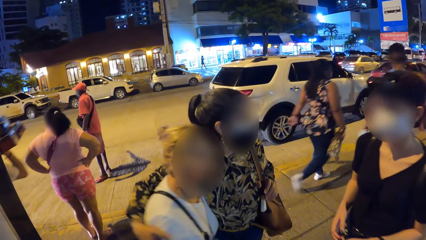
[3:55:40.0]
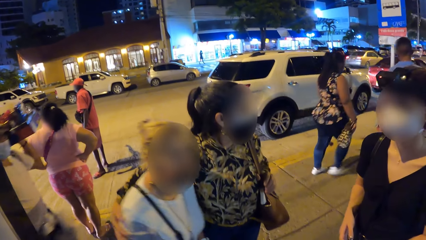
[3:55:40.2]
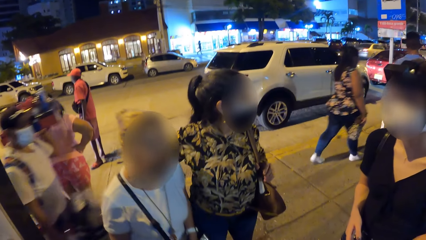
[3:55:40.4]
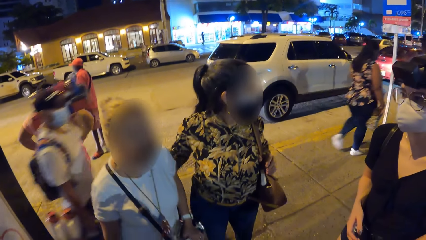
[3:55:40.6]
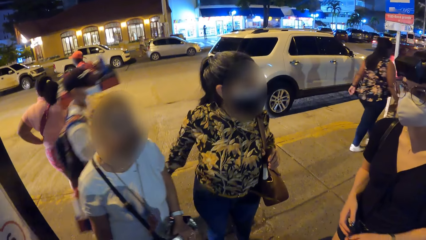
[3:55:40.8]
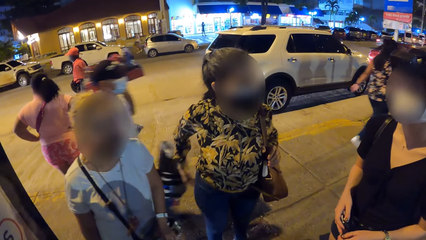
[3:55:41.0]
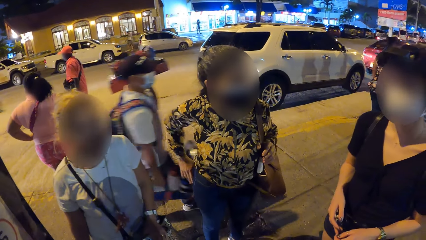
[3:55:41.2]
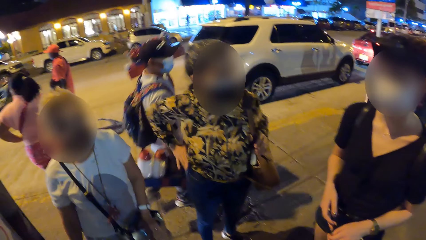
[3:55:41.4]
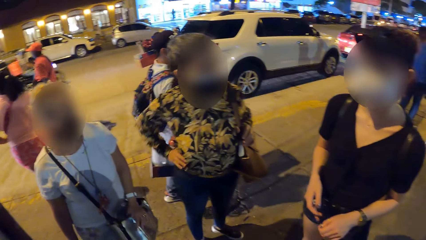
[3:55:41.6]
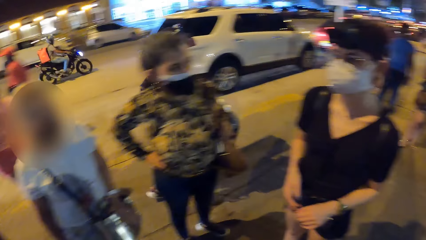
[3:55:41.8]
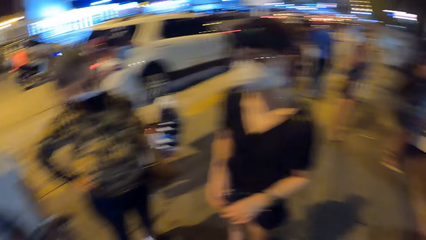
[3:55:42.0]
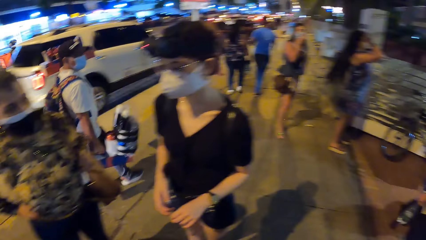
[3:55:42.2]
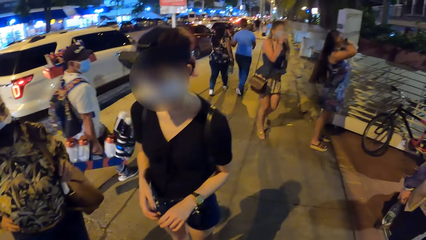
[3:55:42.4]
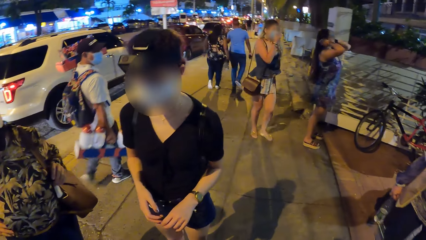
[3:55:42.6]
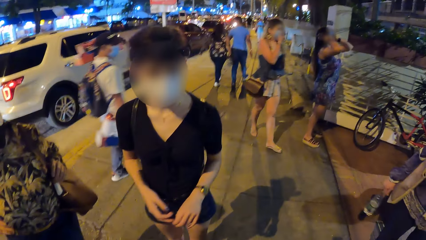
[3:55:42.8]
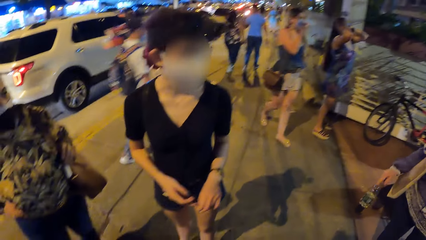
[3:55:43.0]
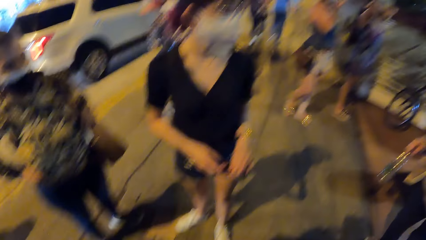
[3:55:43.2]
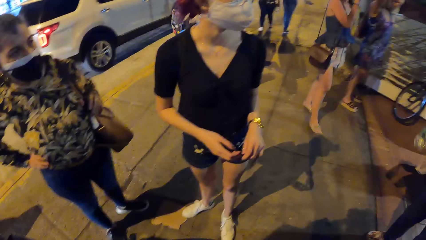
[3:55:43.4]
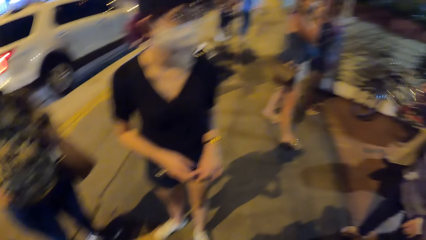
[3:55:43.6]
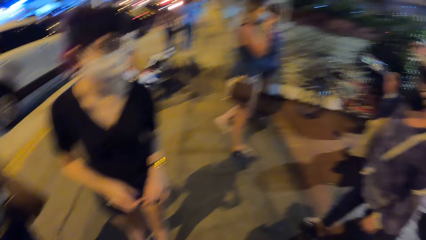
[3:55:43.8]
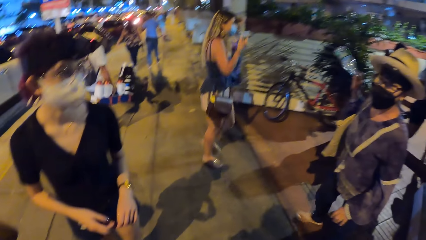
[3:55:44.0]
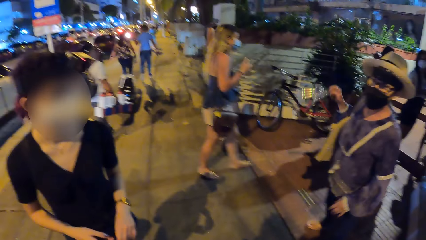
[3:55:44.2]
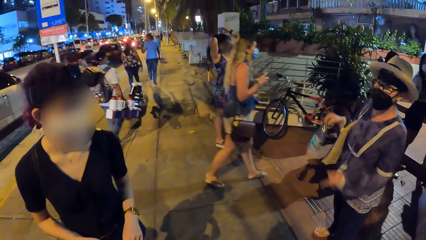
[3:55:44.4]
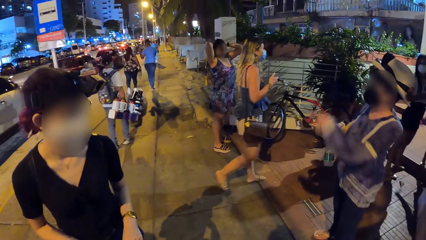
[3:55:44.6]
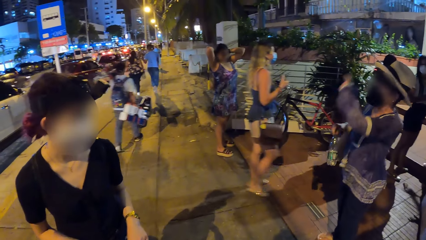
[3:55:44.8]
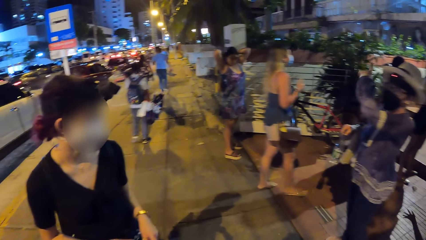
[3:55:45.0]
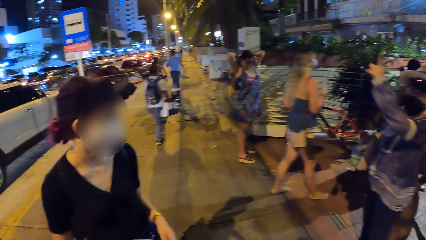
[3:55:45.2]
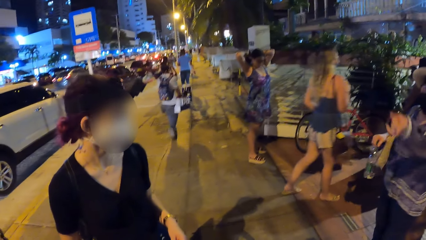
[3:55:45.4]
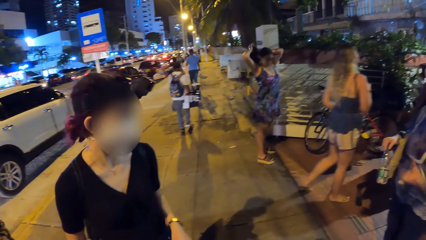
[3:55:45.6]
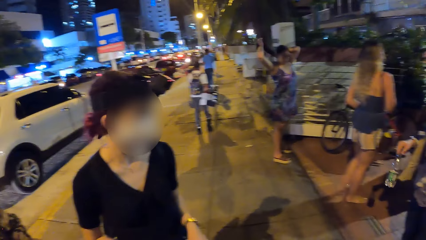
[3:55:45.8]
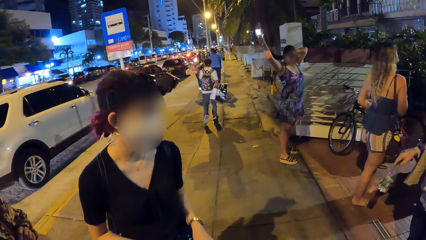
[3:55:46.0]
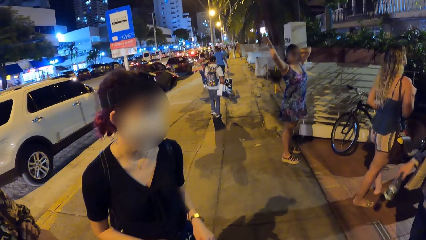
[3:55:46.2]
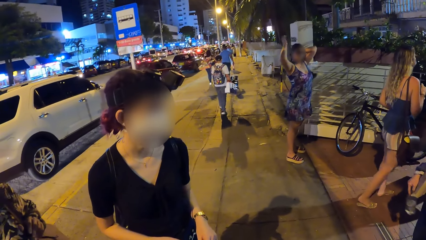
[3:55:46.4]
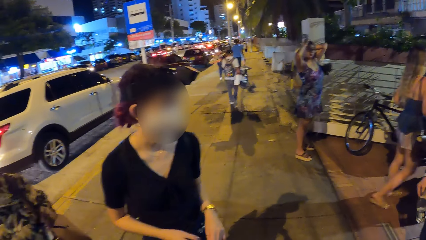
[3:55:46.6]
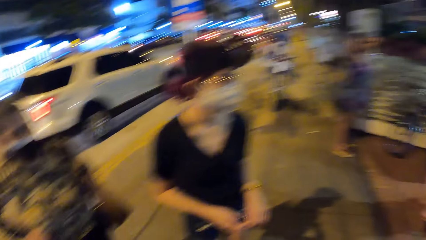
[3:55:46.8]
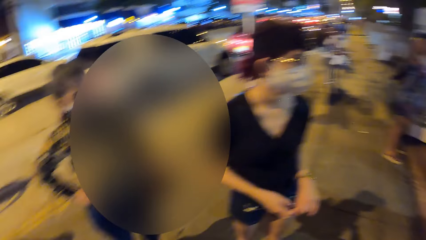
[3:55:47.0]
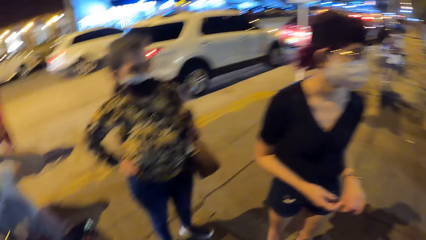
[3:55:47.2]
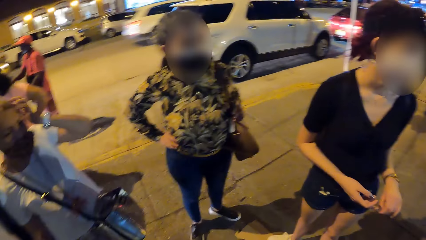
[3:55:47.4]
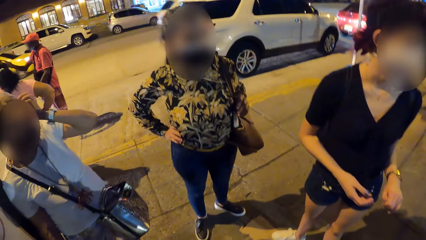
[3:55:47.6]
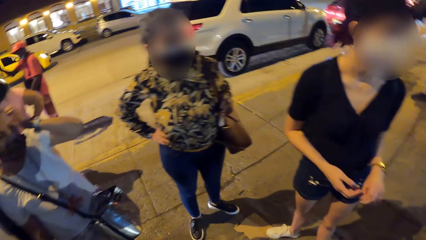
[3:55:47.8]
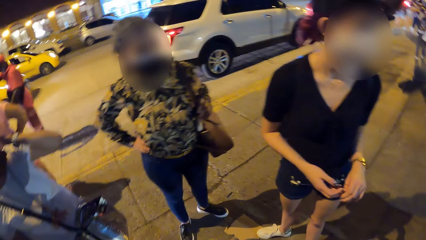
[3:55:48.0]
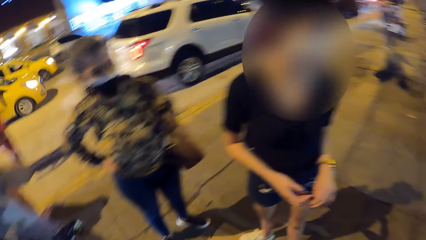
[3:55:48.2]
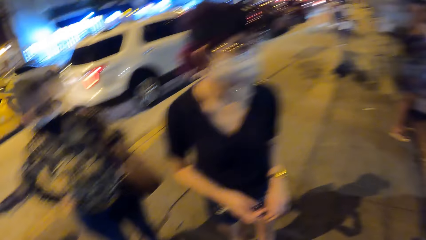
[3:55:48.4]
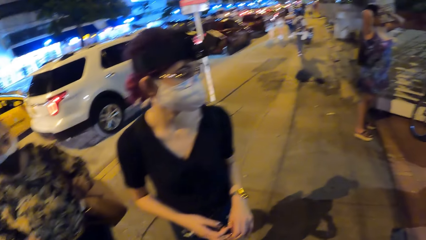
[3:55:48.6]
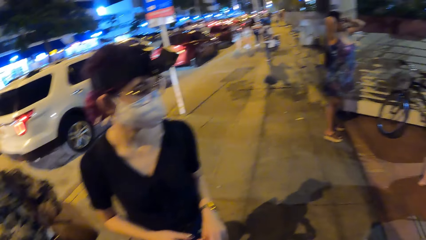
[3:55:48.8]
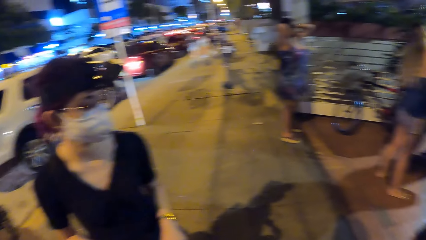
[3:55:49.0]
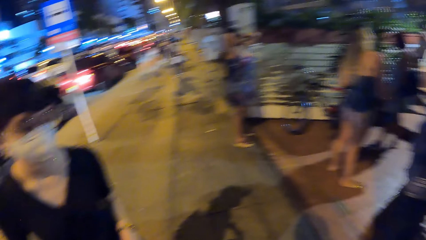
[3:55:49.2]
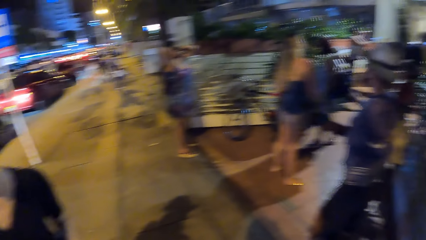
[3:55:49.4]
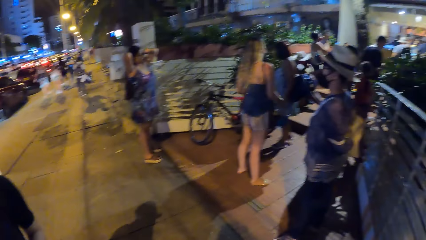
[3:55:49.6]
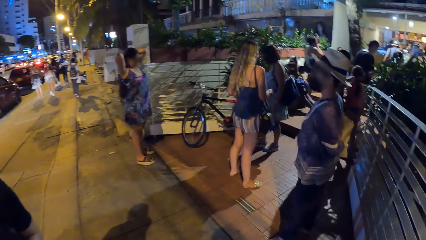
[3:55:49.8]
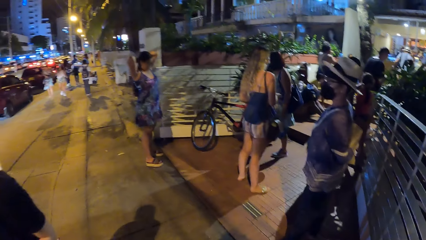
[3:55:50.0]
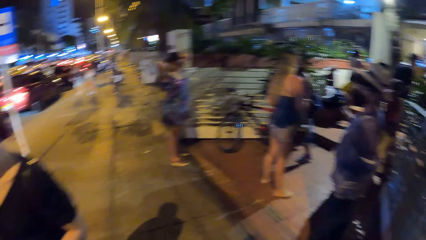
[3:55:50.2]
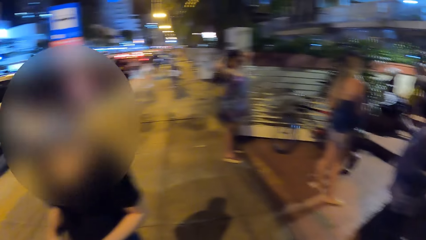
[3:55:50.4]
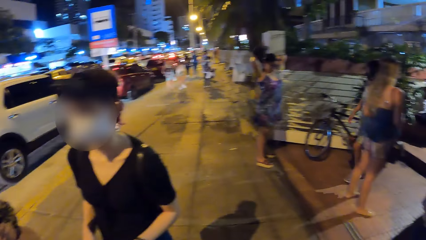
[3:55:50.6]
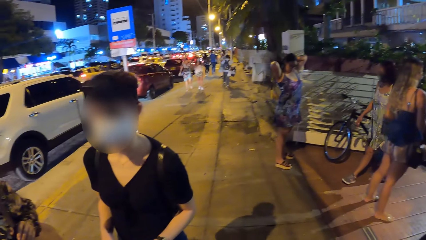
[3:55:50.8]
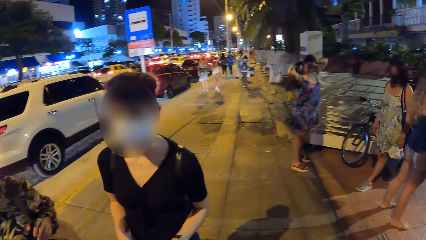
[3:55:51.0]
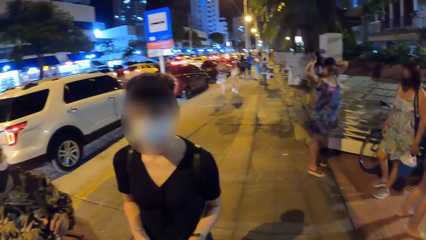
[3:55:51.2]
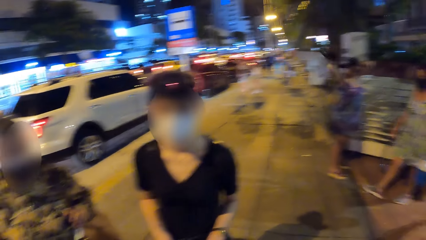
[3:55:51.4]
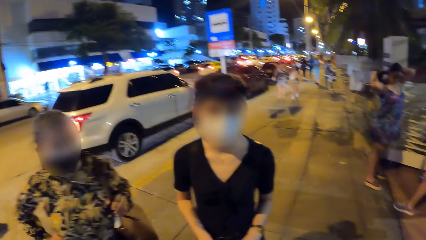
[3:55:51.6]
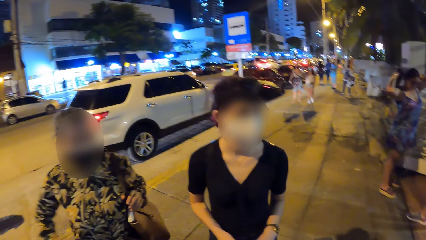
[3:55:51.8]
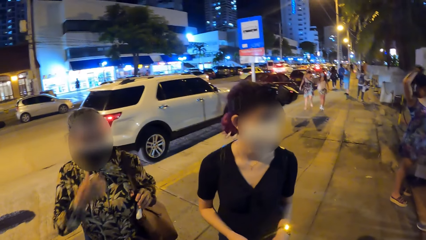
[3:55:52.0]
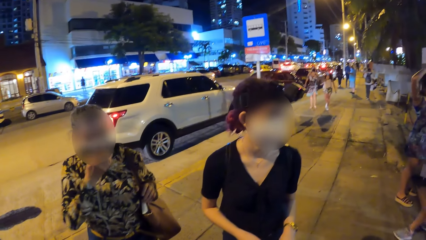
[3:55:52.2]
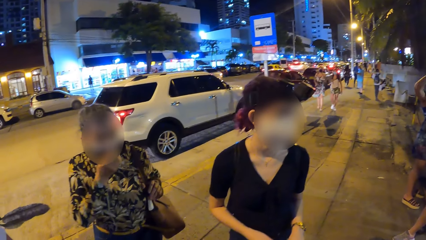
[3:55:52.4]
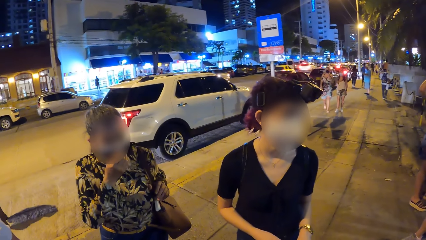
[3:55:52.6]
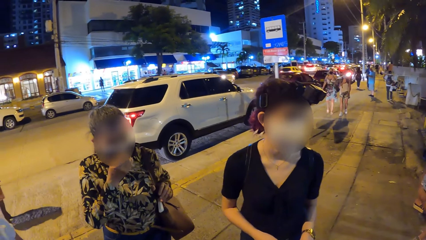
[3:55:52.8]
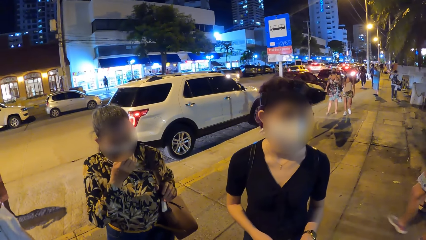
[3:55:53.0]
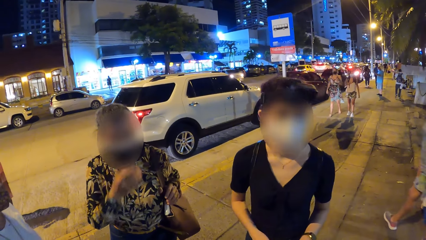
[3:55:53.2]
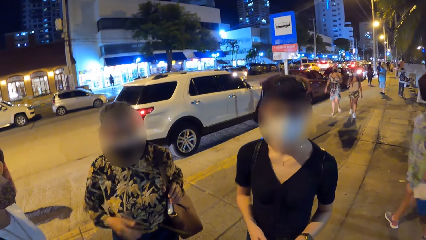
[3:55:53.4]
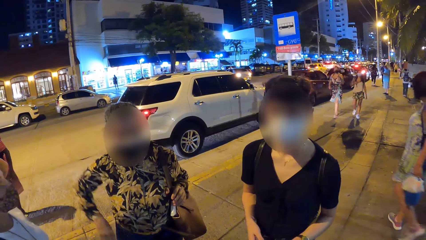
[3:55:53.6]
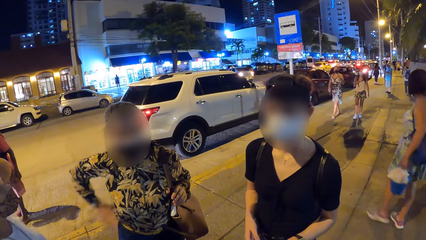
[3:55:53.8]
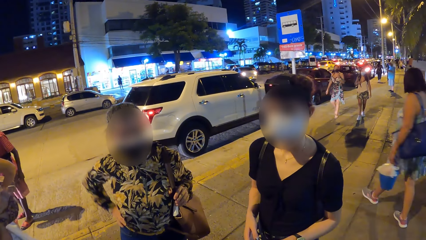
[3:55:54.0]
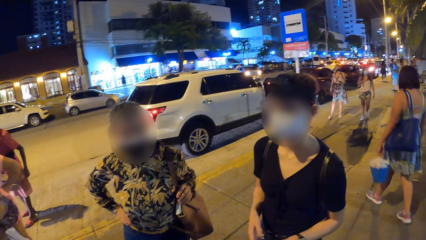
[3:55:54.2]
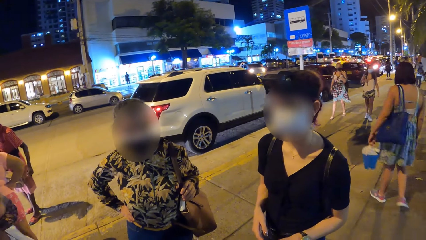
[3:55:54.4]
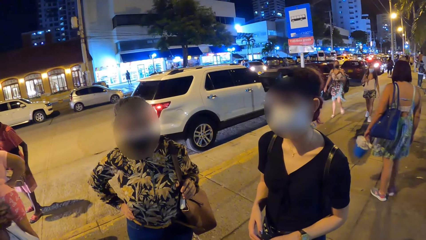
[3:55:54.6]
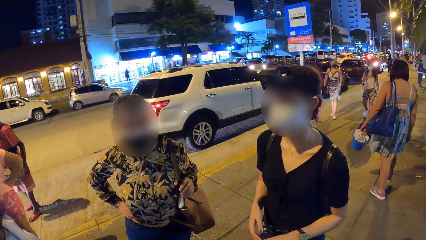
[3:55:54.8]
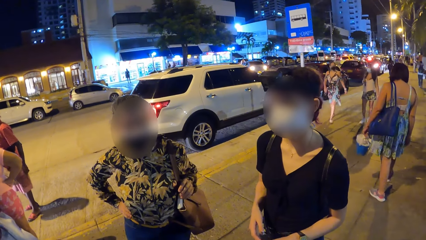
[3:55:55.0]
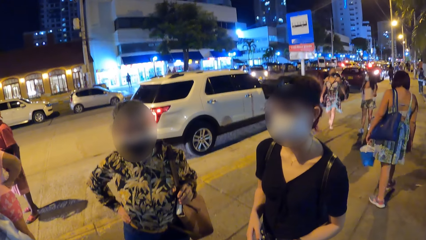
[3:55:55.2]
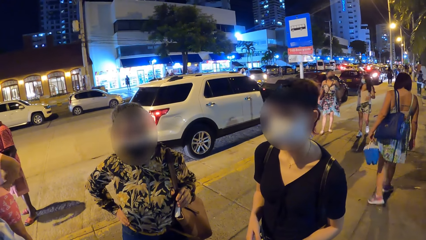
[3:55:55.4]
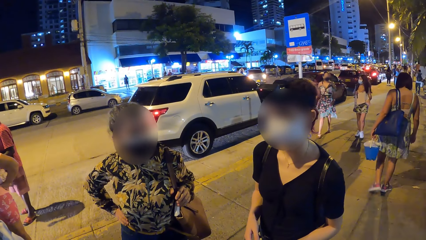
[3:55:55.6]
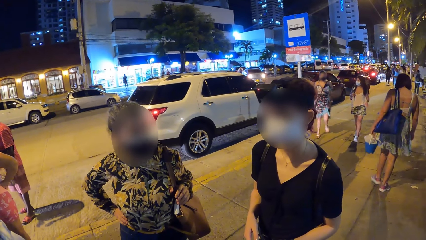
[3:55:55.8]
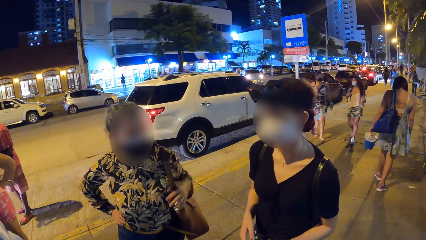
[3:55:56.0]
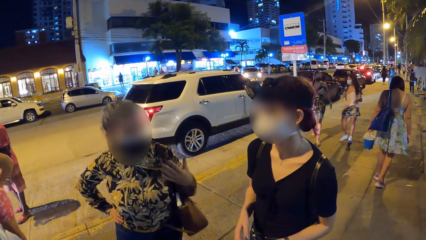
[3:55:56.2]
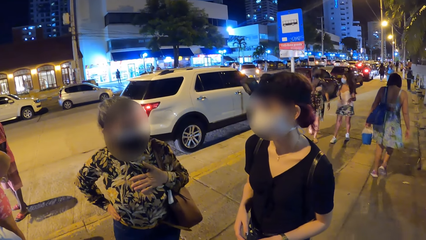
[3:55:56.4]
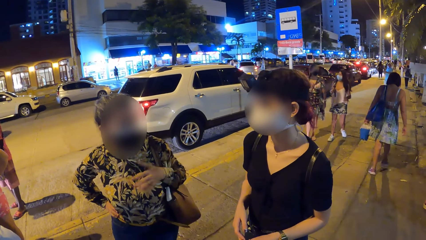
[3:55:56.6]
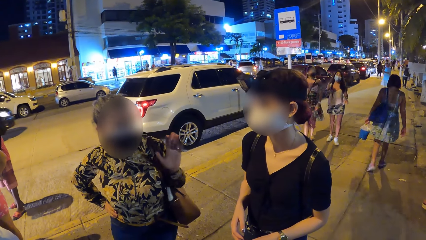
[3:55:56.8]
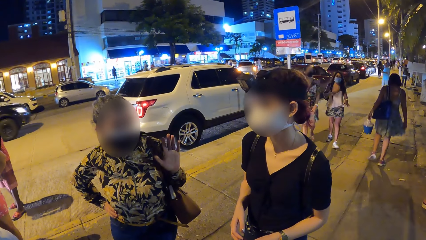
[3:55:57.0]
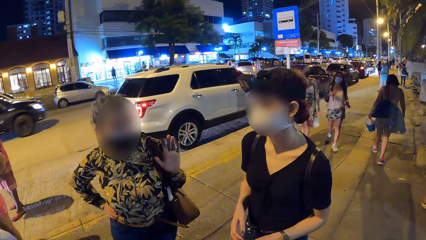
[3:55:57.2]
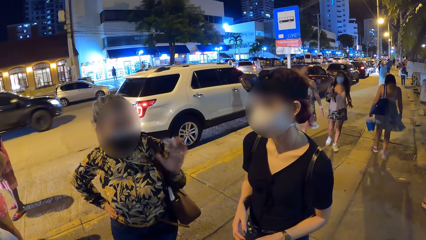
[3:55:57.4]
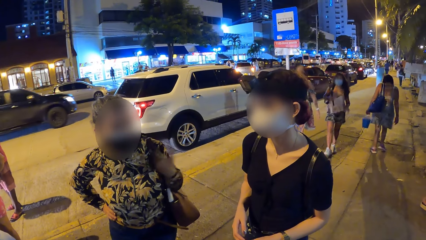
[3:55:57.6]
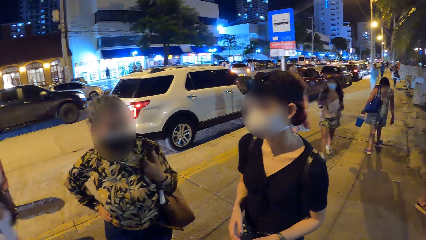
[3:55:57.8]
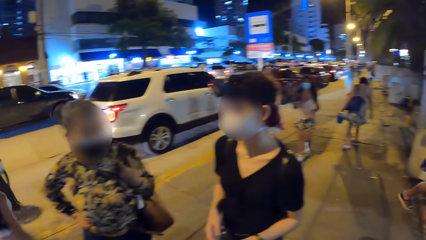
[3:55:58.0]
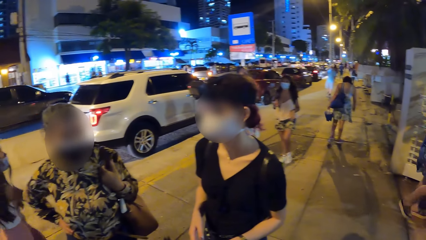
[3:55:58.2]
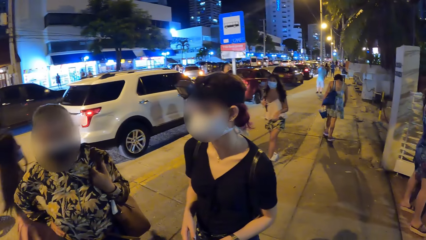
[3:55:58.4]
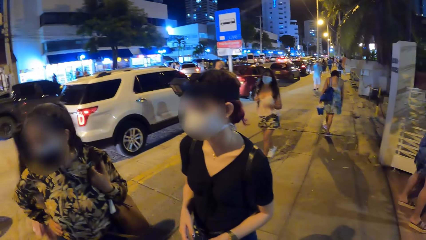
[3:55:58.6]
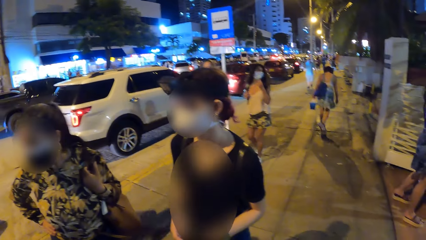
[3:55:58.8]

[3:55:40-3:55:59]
A girl puts her right hand on her waist. The camera wearer looks around. Another girl converses with the camera wearer, a third girl, the first girl and a fourth girl. The first girl adjusts her nose mask with her right hand. She puts her right hand on her waist. She taps her chest with her left hand and gestures with her left hand. She converses with the third girl and the second girl.
